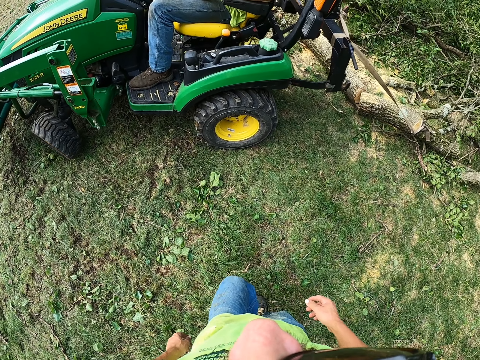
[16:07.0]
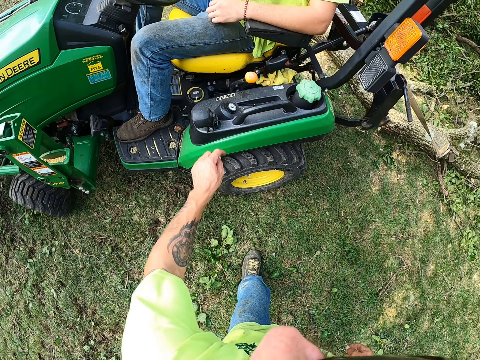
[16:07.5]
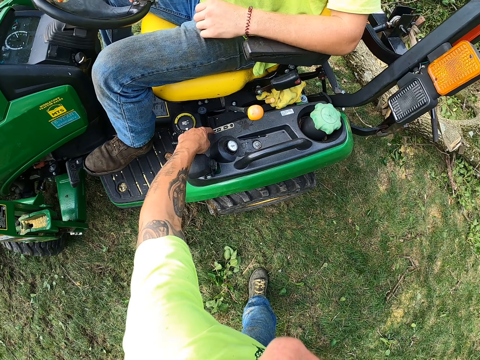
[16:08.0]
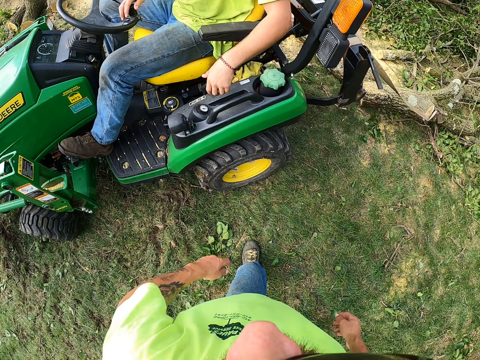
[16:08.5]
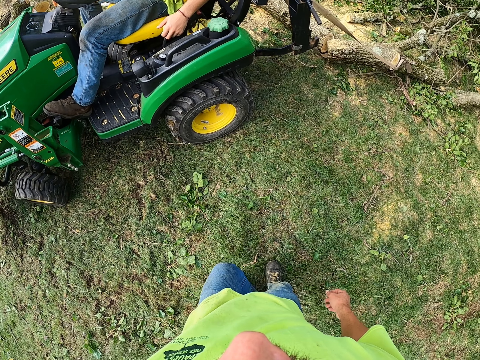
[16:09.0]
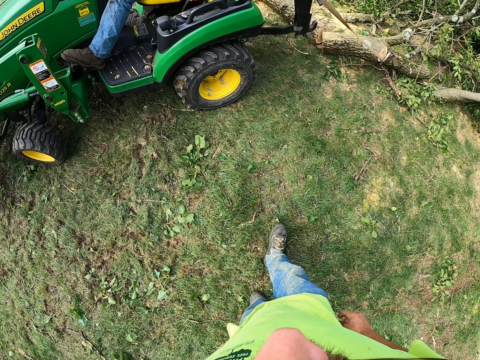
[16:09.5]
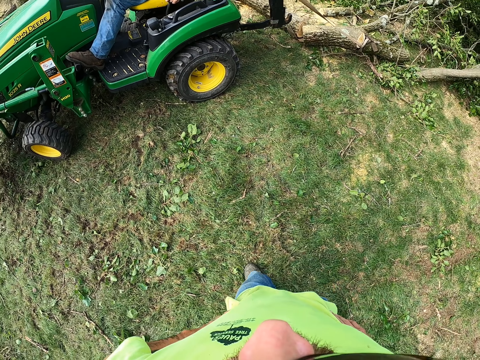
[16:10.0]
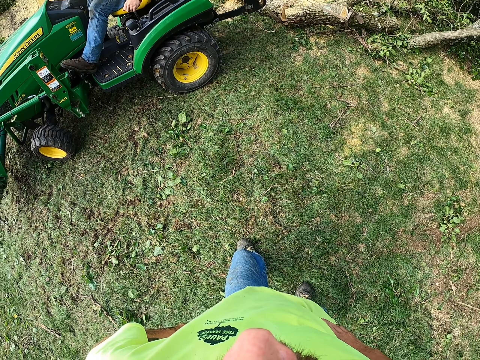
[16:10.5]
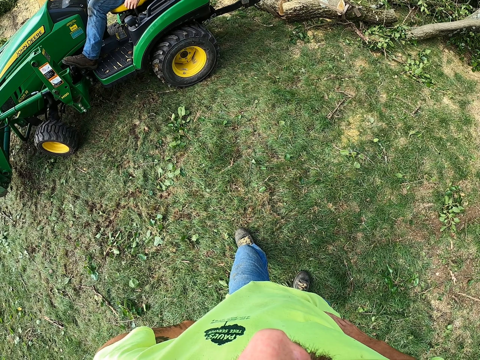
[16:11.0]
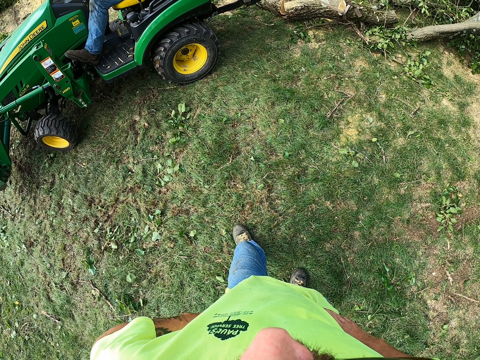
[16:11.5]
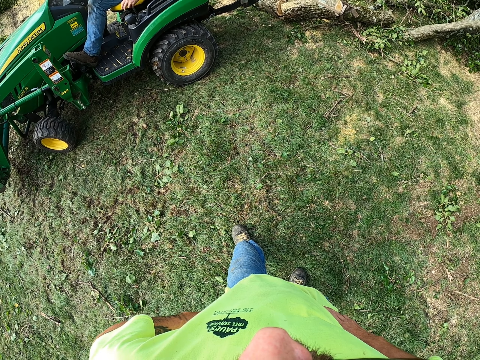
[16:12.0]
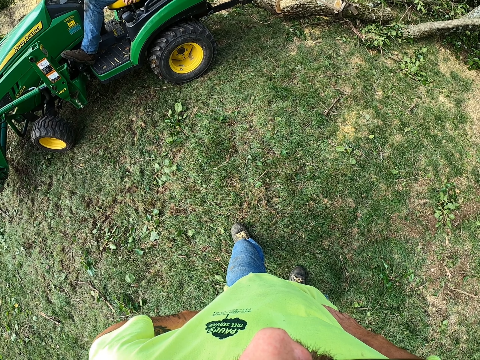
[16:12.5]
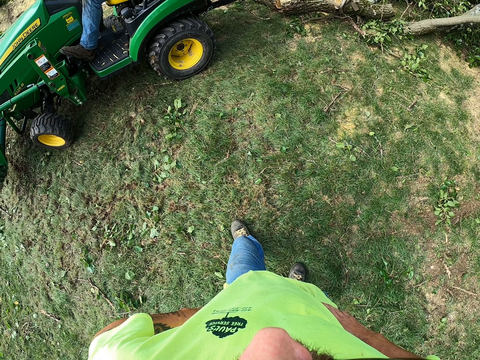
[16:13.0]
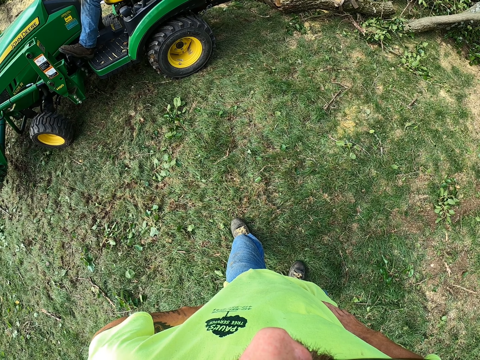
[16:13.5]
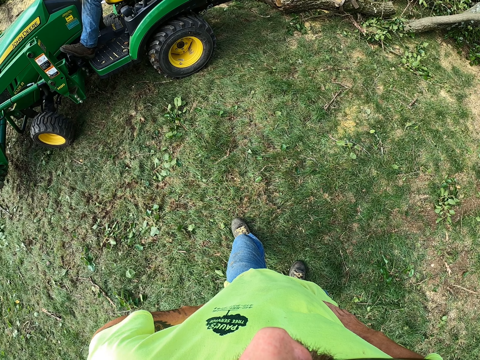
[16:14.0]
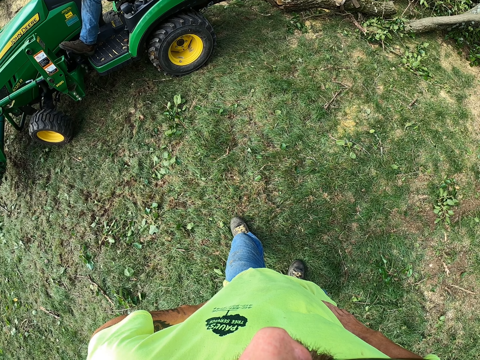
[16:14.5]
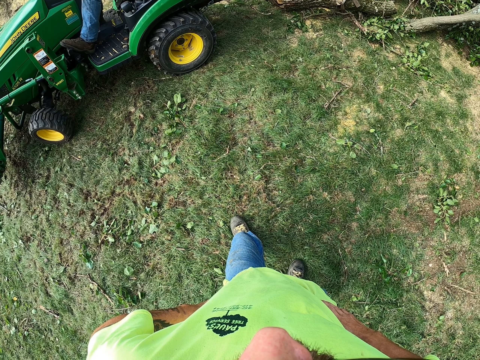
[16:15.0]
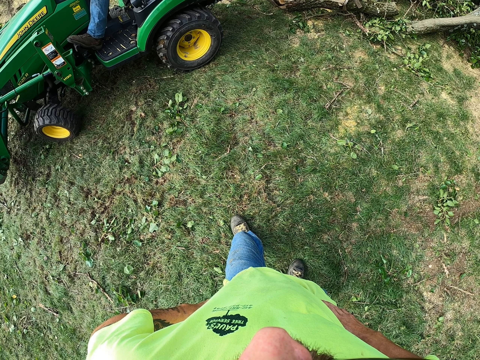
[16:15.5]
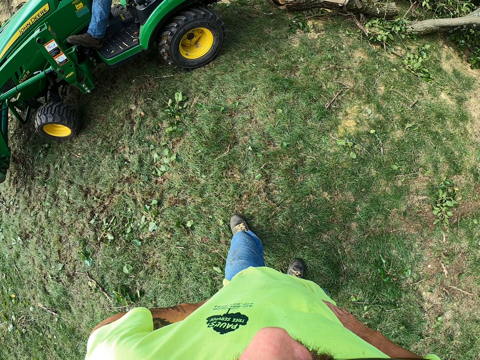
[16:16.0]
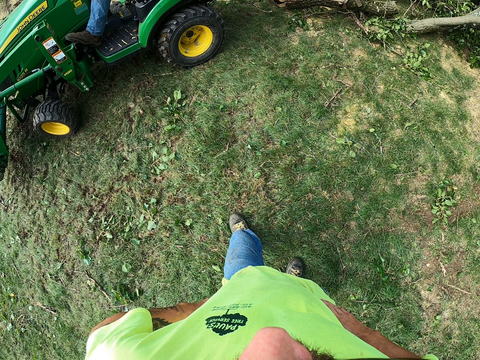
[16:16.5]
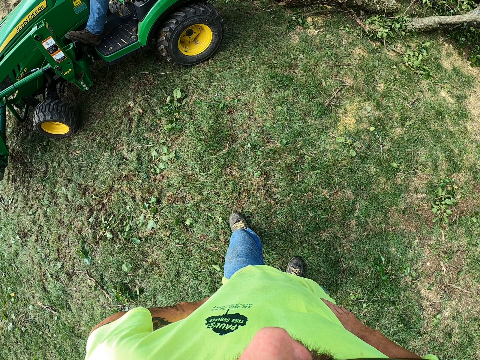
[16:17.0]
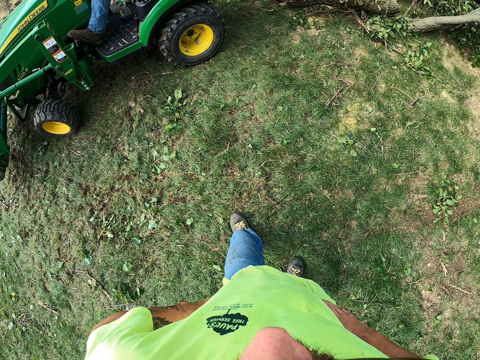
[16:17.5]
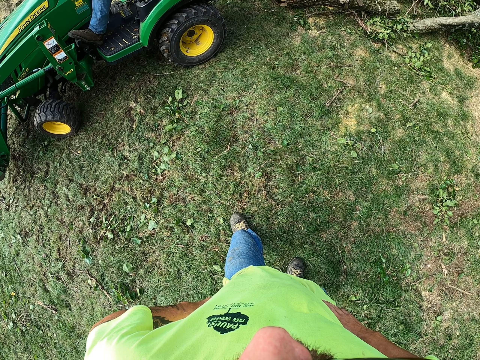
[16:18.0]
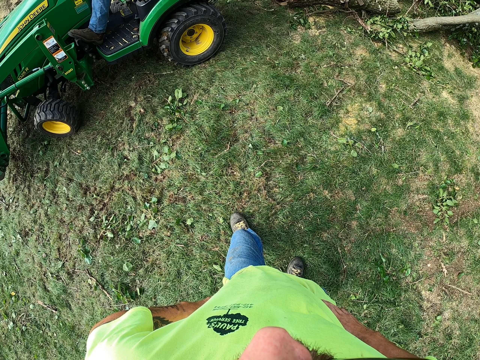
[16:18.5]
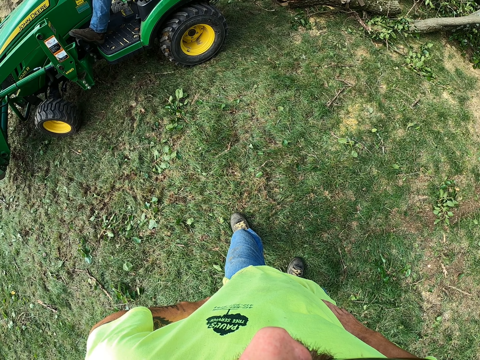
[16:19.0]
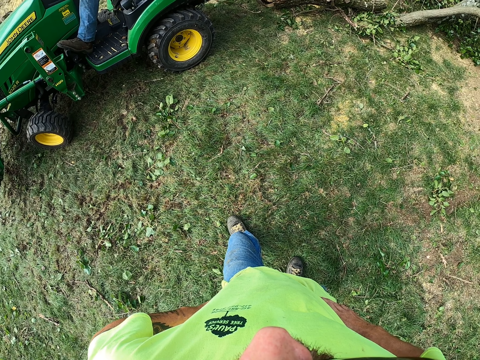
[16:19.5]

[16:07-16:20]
The camera wearer talks with a man. He taps the tractor with his left hand. He walks. He looks around.

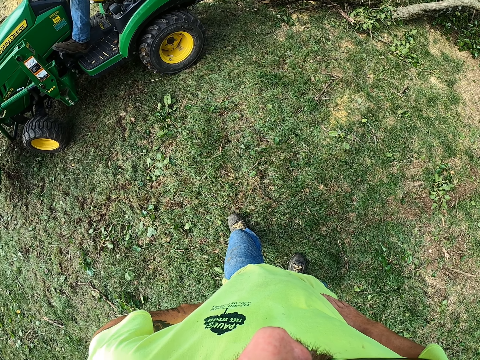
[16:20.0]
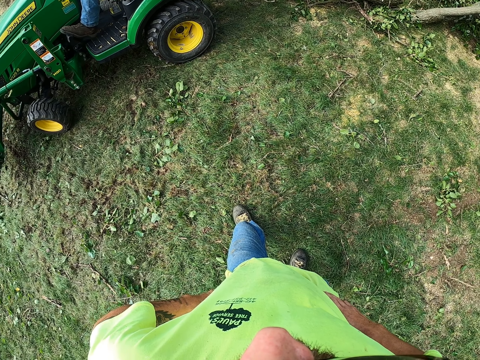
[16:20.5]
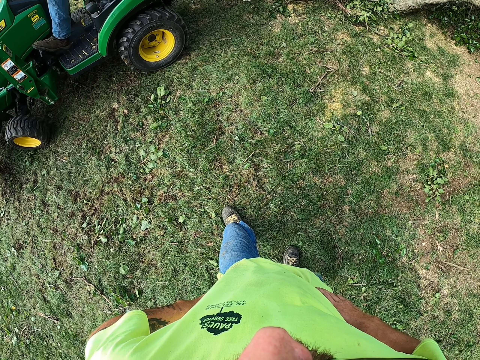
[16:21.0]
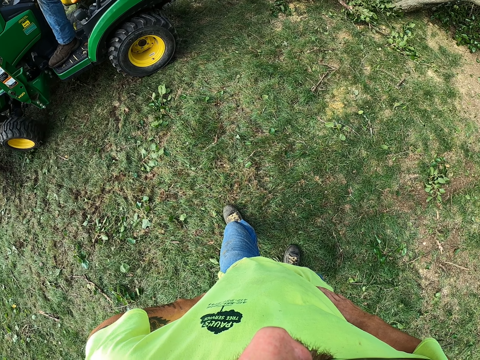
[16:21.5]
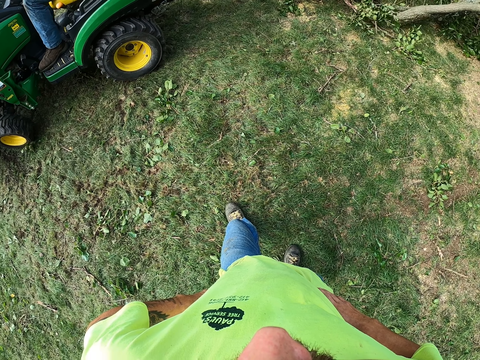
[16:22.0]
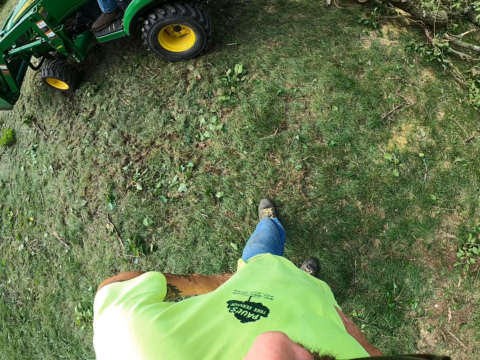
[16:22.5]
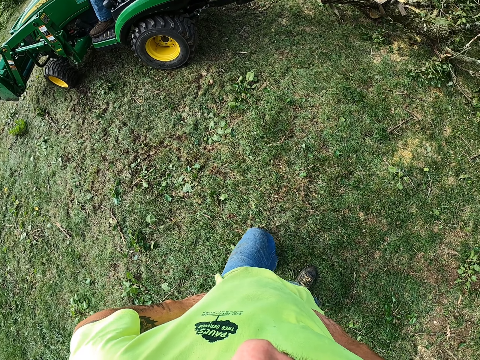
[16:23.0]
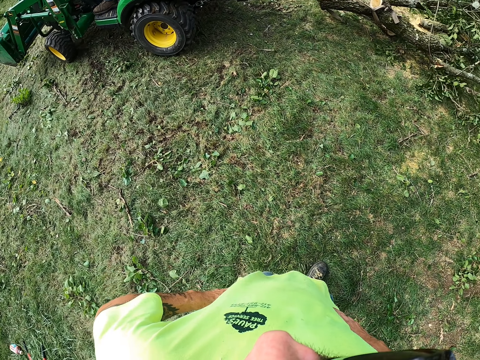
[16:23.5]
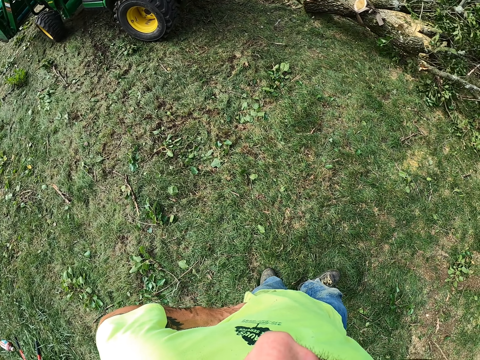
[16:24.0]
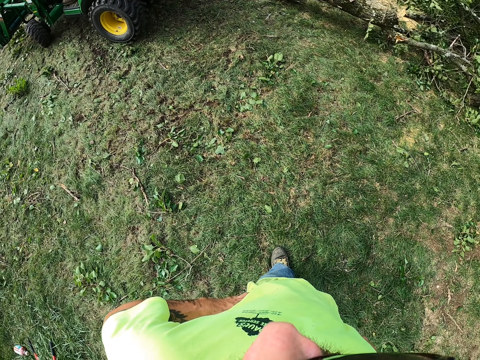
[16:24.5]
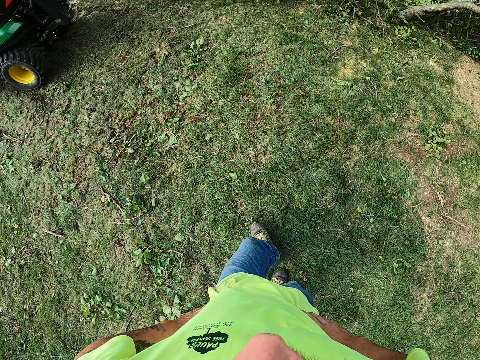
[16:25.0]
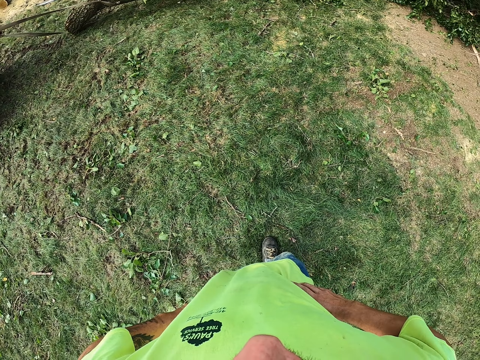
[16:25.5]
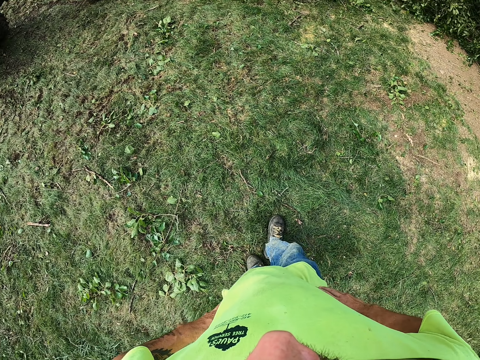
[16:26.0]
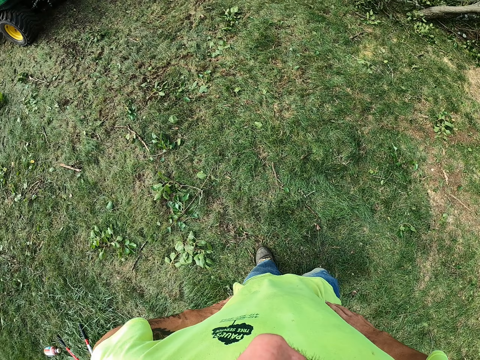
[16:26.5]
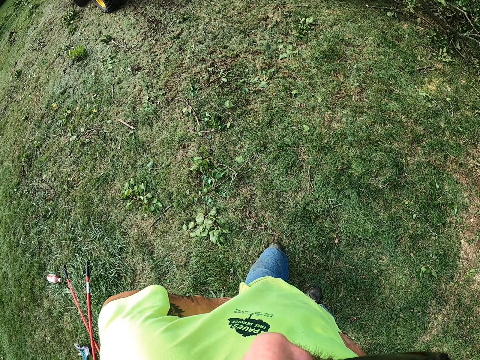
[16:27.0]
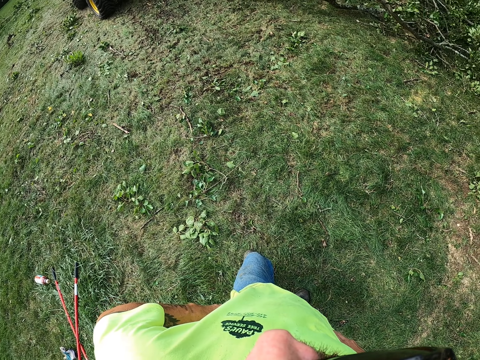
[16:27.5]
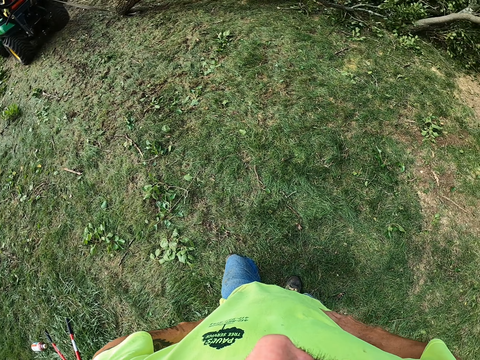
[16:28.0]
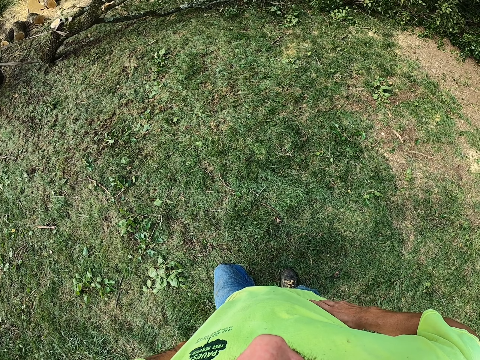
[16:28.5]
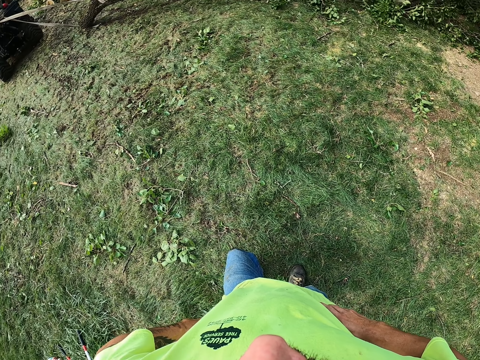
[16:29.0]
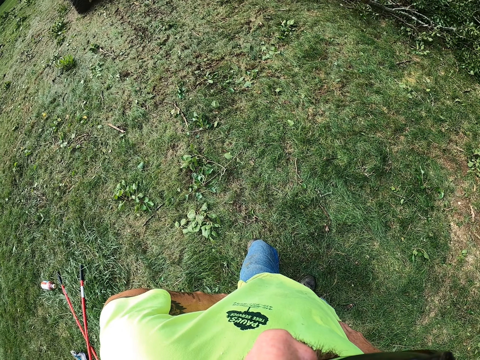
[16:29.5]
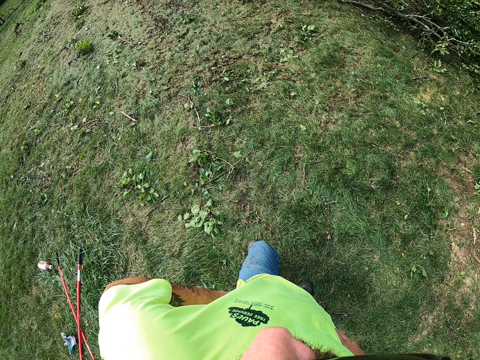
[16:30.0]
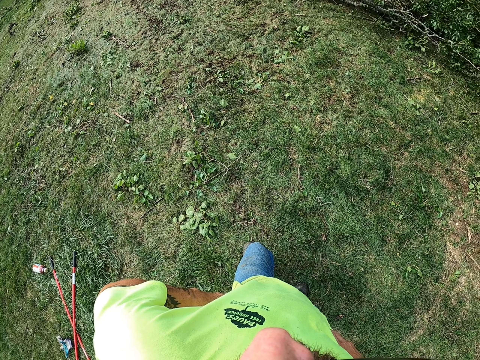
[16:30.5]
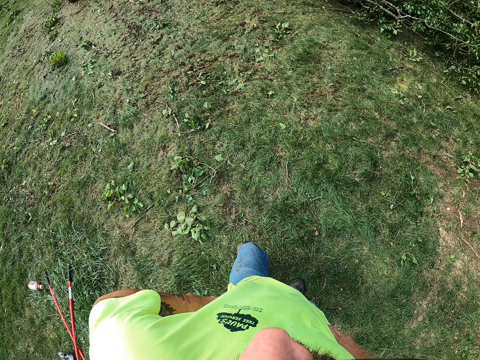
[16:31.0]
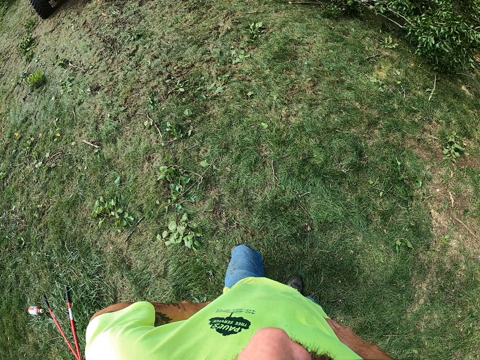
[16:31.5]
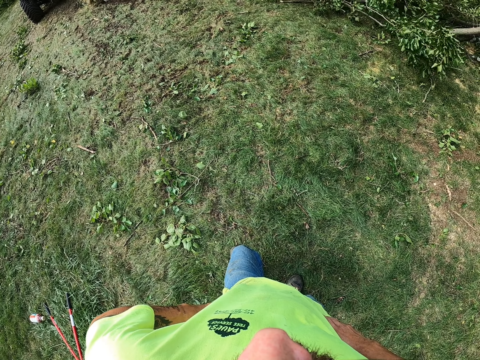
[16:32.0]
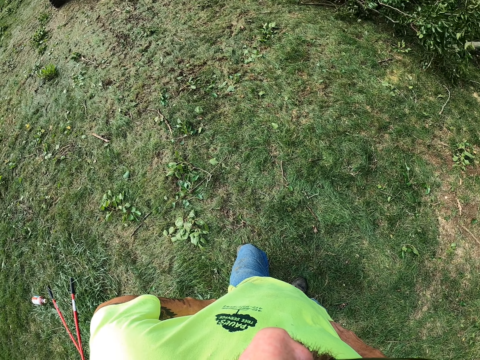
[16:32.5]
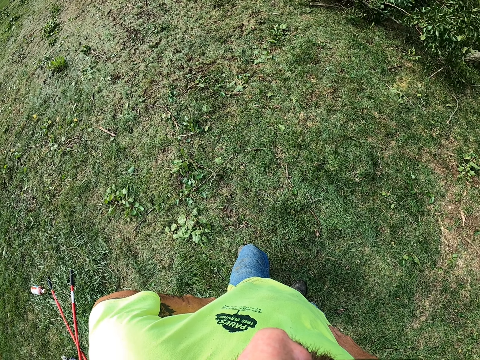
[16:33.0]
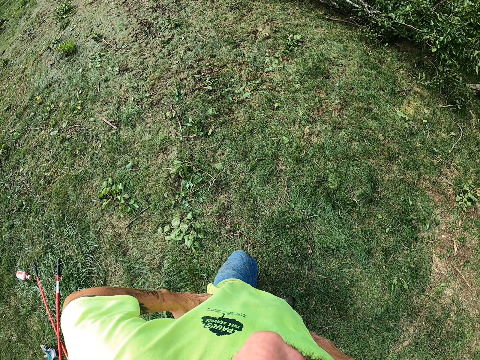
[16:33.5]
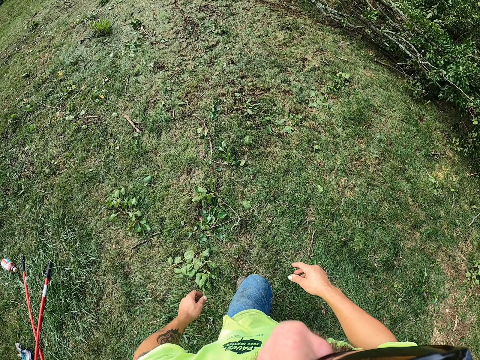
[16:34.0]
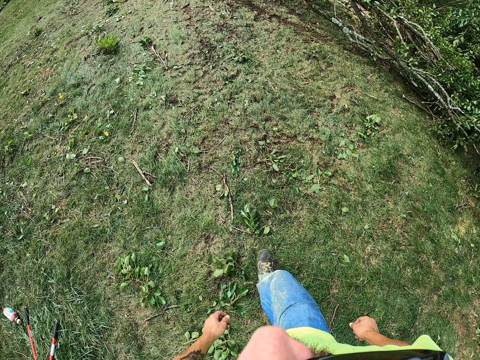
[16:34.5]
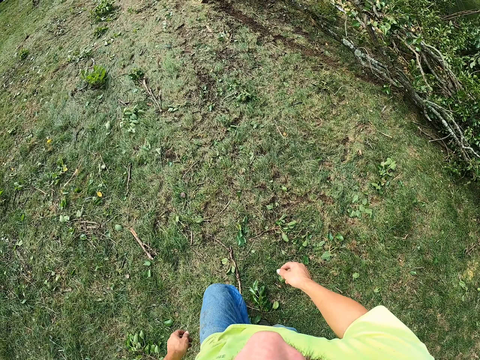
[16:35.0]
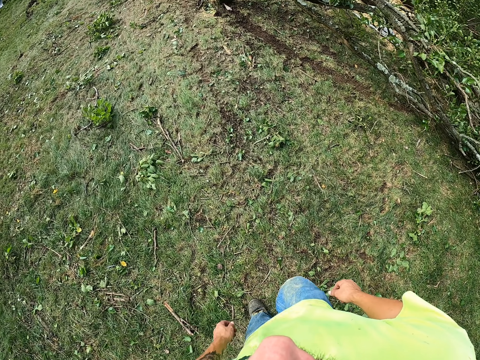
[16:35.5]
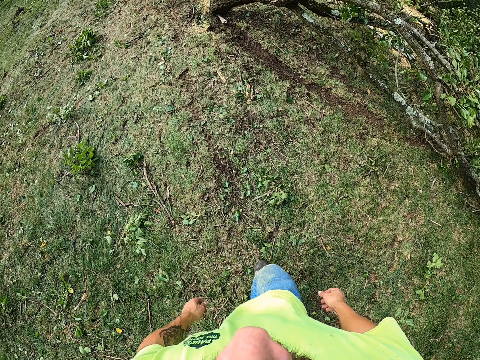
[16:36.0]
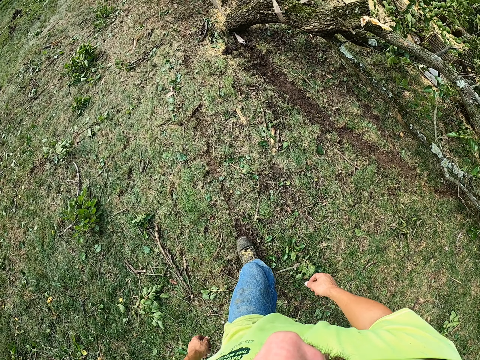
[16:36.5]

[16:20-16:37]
The man drives the tractor. The camera wearer walks around. They look around. They walk around.
